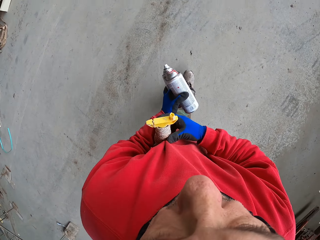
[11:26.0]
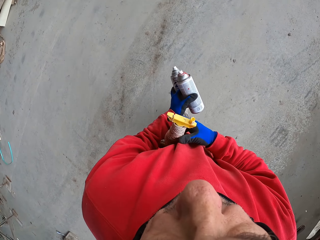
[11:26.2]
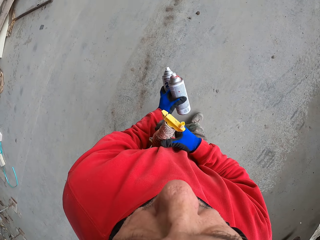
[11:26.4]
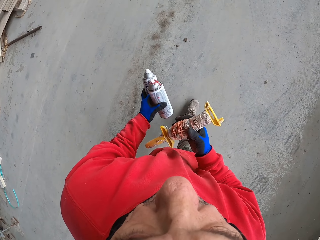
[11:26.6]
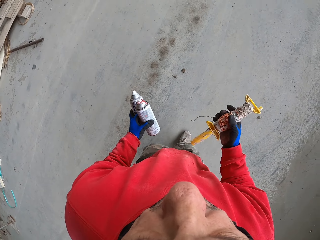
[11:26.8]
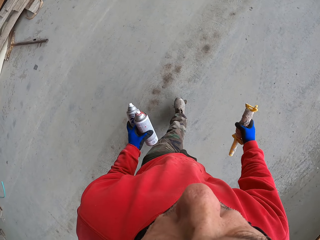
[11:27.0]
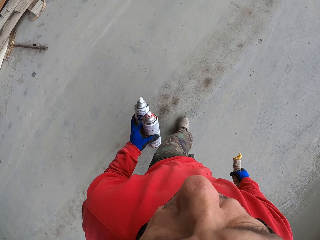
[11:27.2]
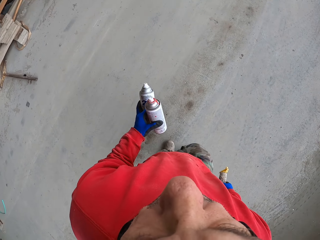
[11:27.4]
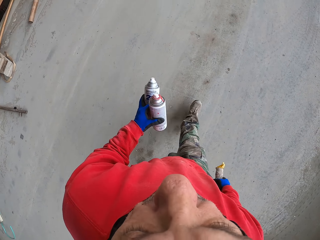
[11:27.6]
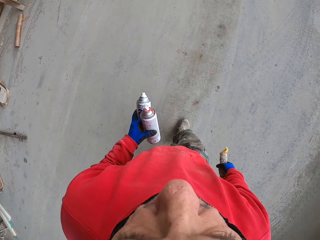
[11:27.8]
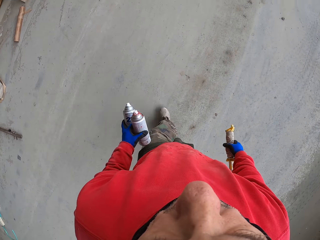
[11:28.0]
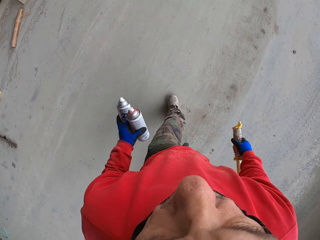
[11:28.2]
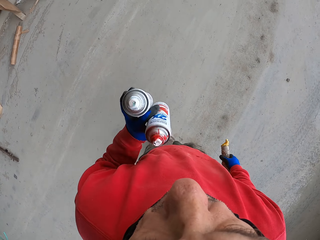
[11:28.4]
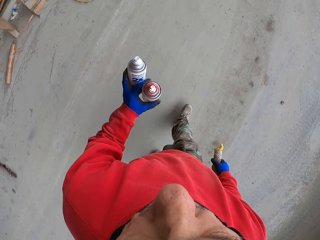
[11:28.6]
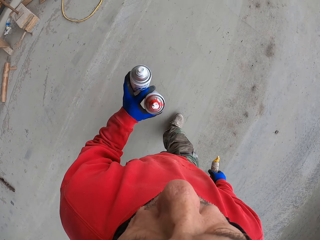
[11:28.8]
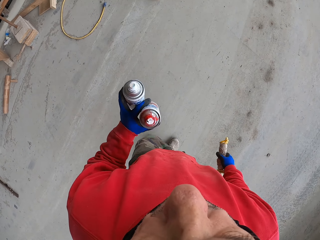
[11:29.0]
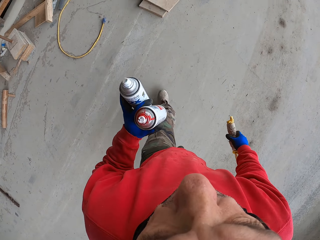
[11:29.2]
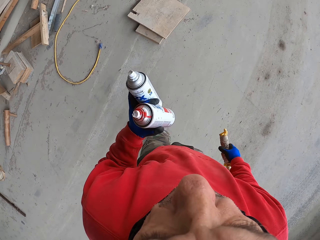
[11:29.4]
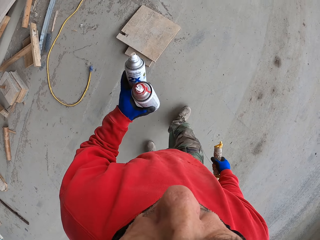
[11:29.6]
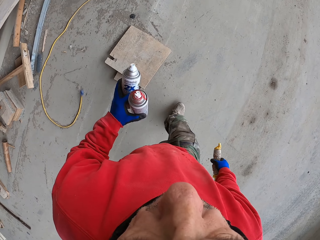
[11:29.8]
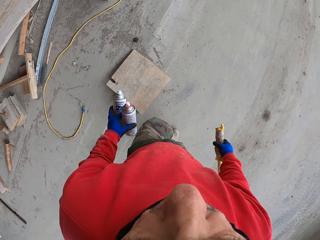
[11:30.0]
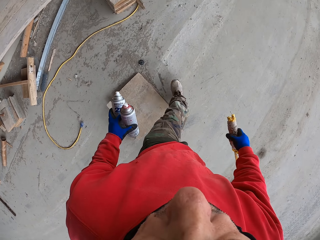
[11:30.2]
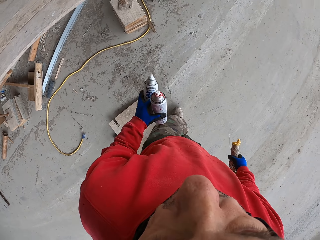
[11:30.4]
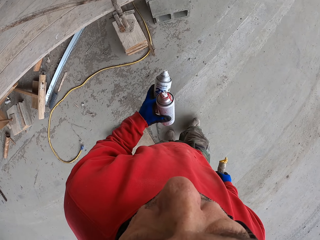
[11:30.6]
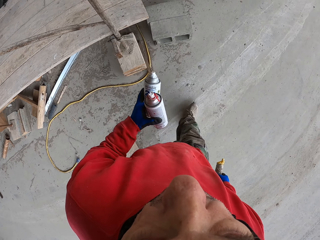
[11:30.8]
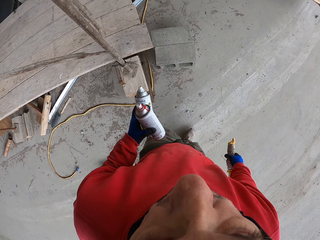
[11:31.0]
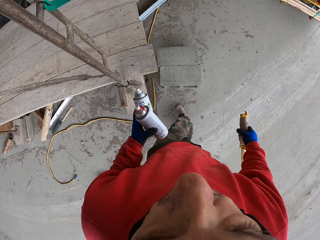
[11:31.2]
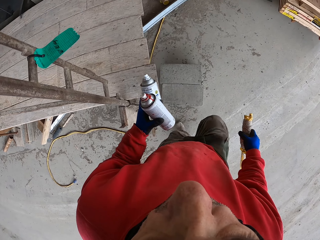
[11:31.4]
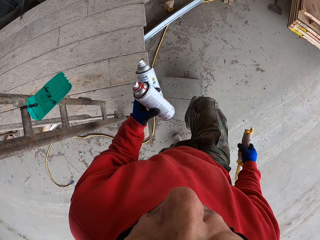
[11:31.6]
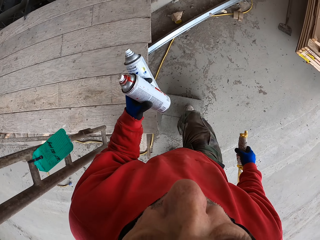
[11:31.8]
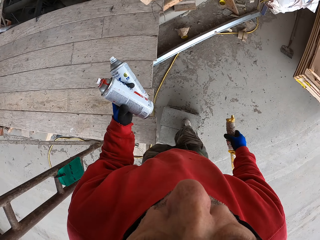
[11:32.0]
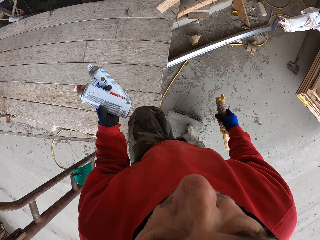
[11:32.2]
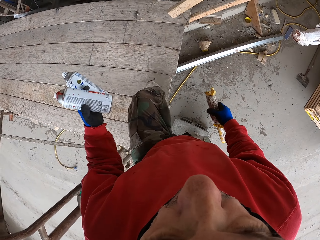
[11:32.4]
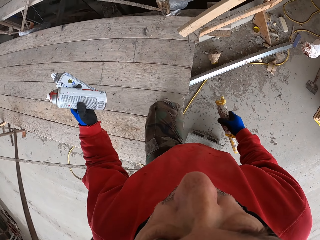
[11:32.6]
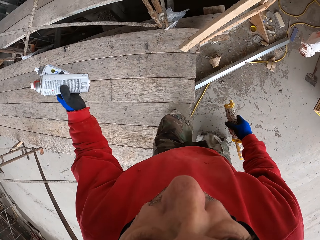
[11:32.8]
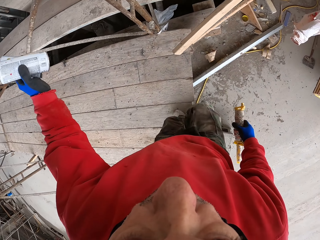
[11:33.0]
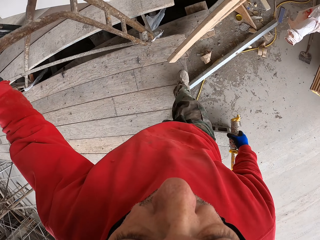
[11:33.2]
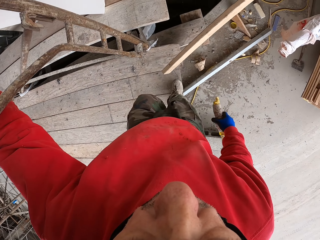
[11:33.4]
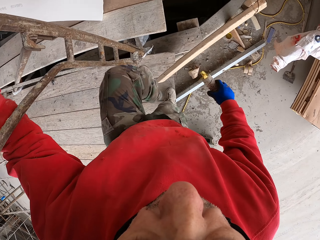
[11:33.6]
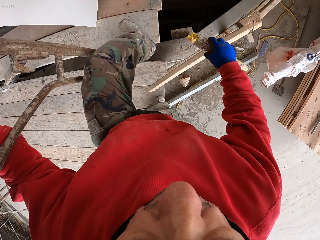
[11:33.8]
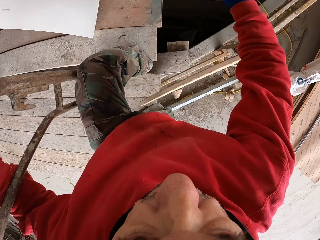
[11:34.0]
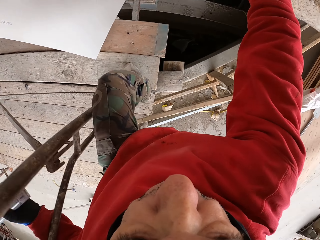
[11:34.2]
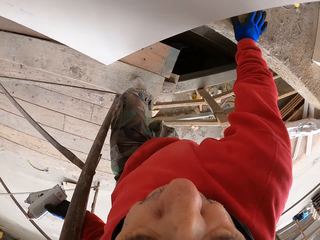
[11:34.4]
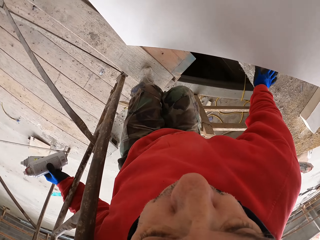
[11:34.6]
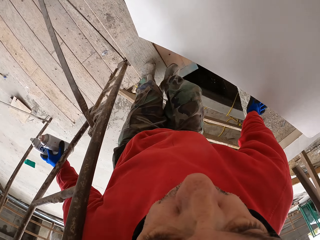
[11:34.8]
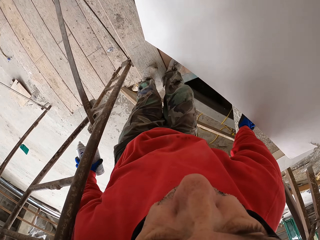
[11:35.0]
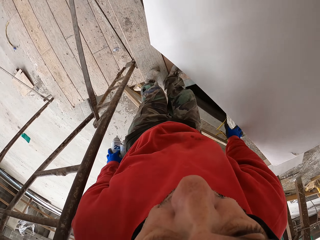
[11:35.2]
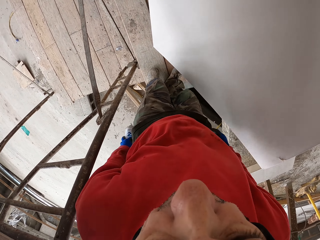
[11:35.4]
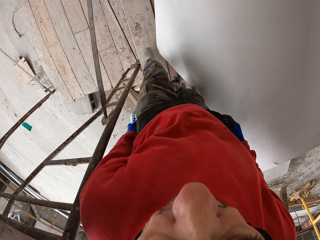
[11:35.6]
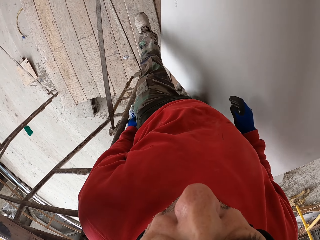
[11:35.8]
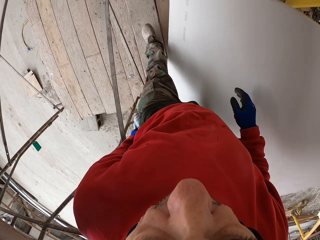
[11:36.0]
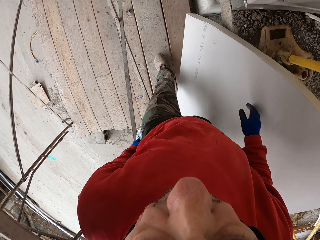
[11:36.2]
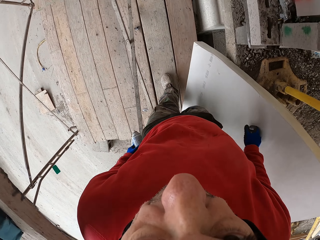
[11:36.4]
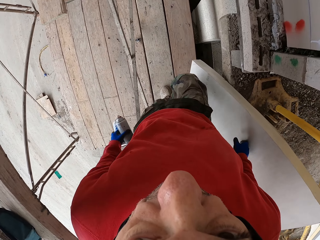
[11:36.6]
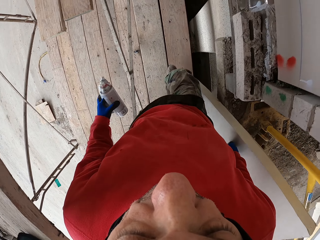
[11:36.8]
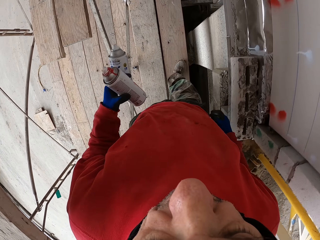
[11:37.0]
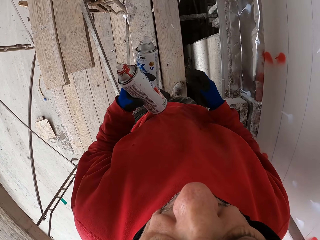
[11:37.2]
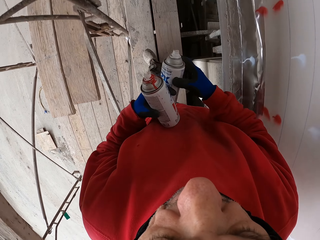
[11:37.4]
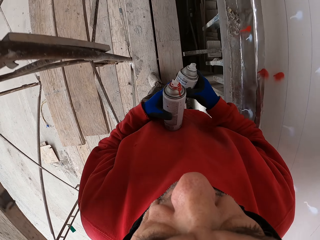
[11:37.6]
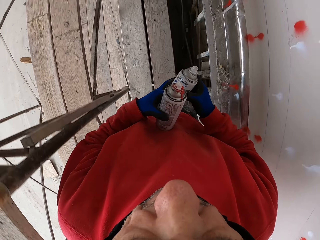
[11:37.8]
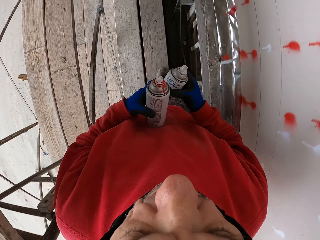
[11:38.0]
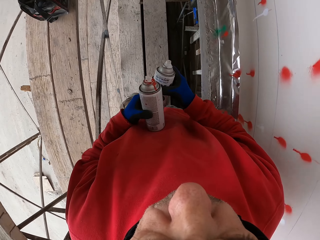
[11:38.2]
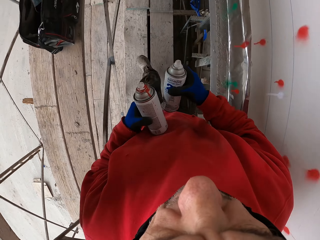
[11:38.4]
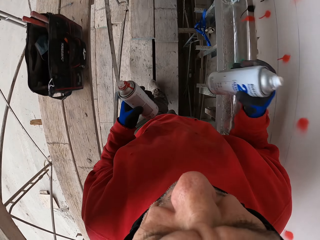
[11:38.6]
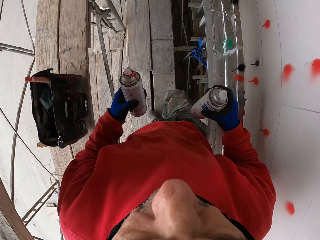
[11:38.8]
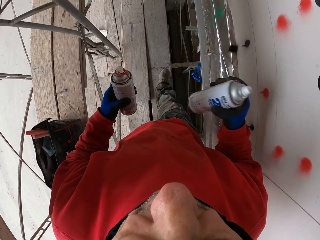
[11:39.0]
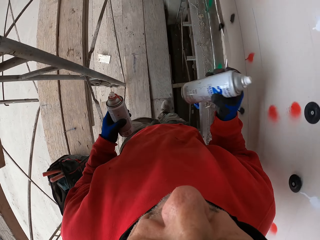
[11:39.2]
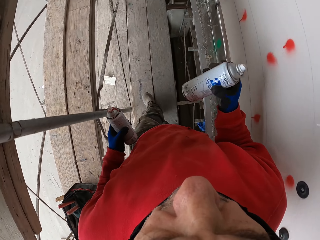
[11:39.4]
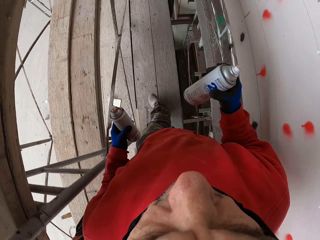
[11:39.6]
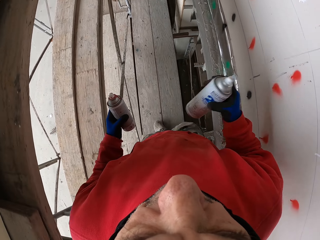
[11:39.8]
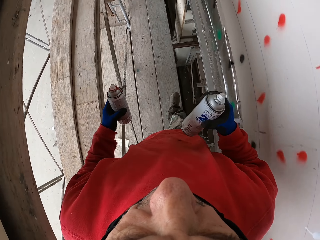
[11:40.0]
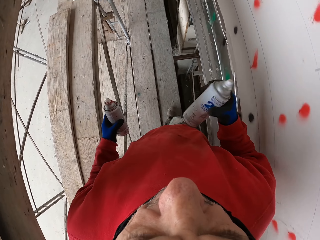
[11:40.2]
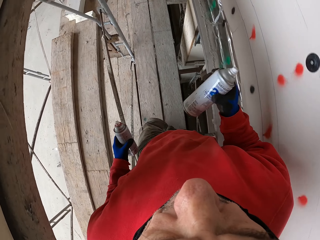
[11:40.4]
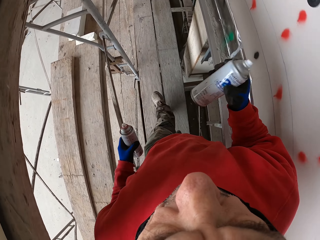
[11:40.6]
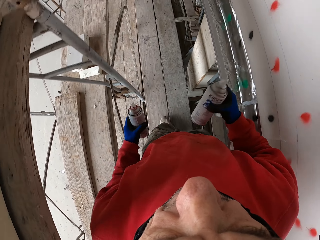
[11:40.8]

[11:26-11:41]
The camera wearer walks around the workshop and holds the marking thread bobbin. They shake the spray paint. They walk around the workshop. They walk and touch the steel. They walk and put the marking thread bobbin down. They walk, shake the spray can, and pick the spray can in the hand.

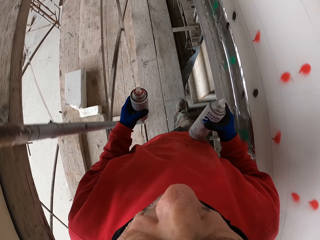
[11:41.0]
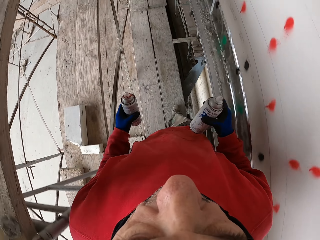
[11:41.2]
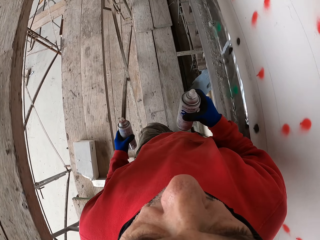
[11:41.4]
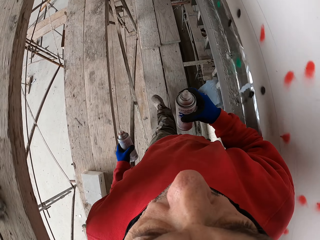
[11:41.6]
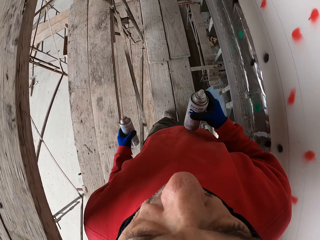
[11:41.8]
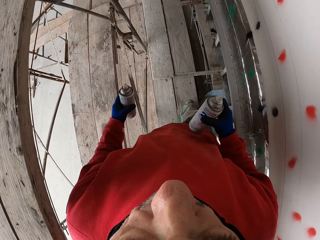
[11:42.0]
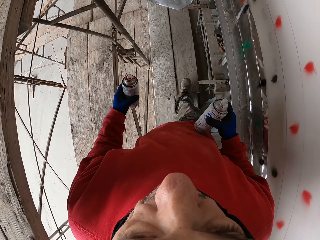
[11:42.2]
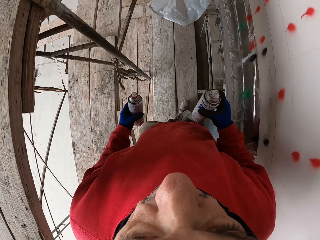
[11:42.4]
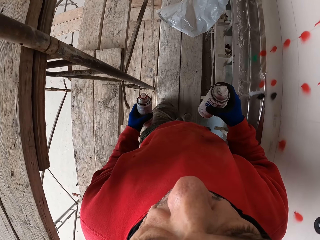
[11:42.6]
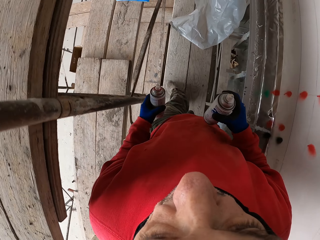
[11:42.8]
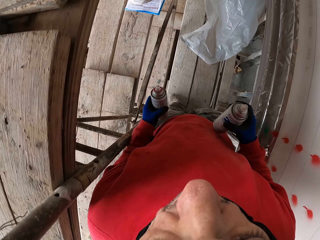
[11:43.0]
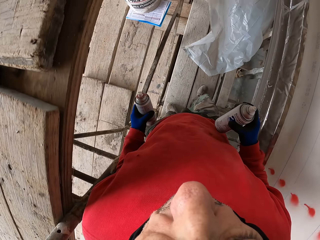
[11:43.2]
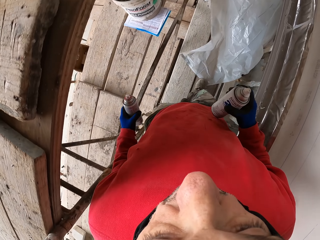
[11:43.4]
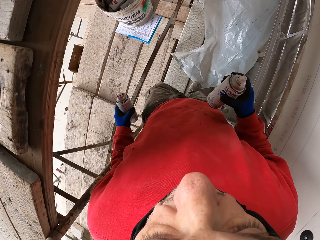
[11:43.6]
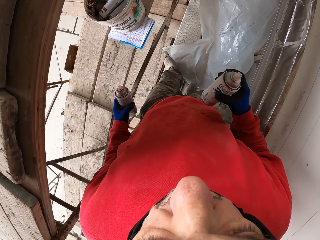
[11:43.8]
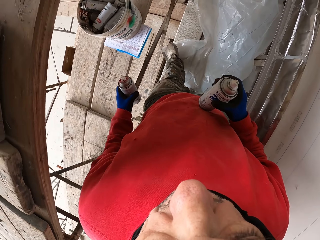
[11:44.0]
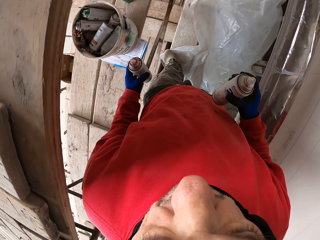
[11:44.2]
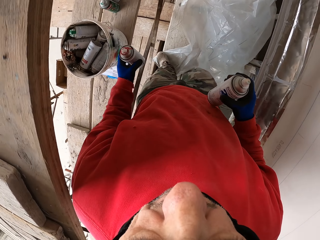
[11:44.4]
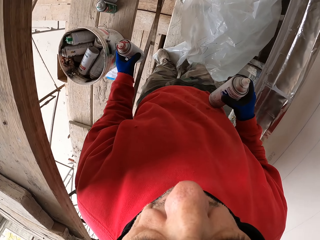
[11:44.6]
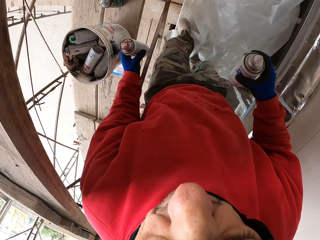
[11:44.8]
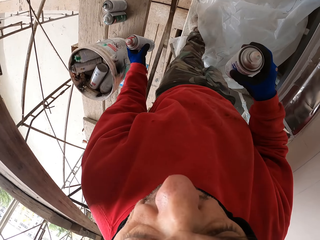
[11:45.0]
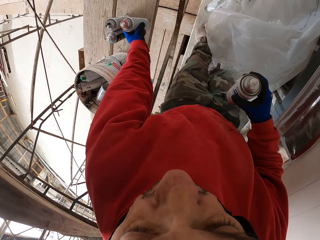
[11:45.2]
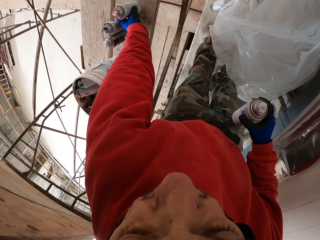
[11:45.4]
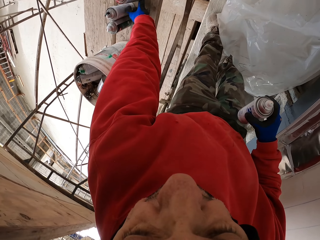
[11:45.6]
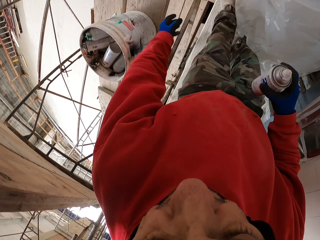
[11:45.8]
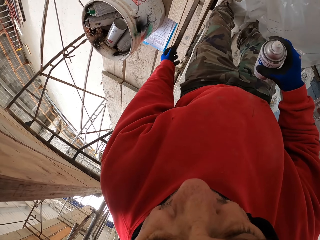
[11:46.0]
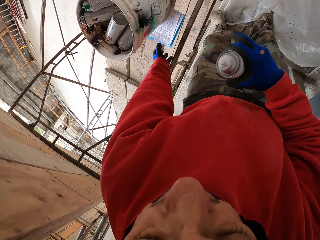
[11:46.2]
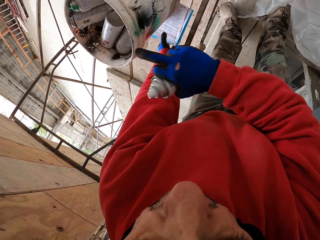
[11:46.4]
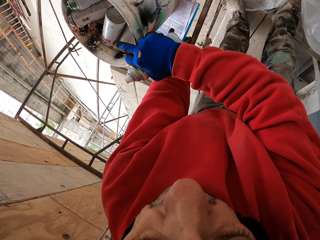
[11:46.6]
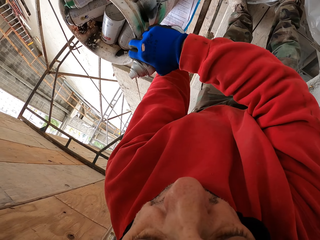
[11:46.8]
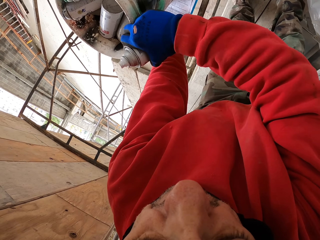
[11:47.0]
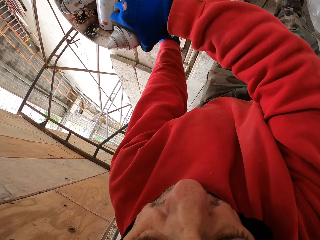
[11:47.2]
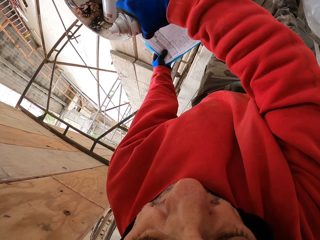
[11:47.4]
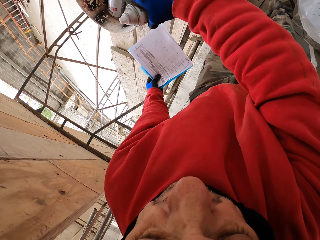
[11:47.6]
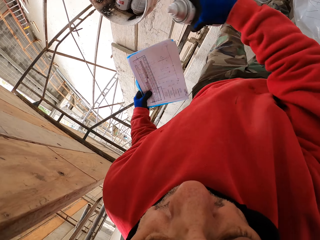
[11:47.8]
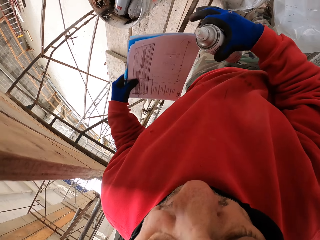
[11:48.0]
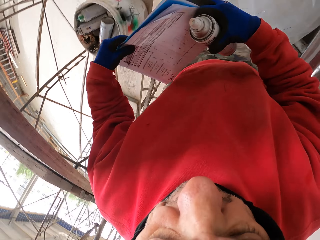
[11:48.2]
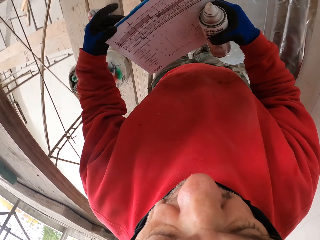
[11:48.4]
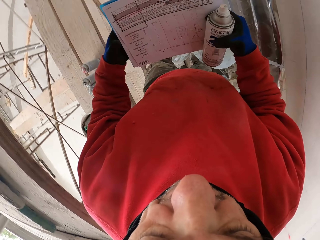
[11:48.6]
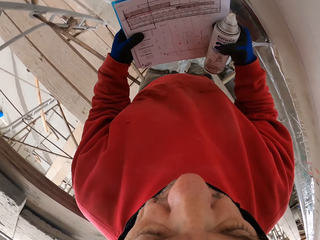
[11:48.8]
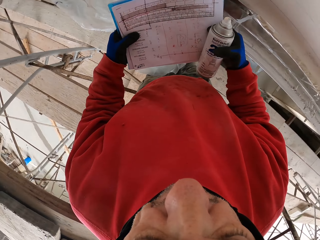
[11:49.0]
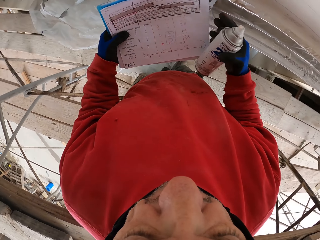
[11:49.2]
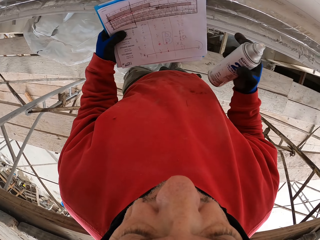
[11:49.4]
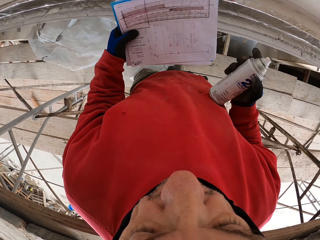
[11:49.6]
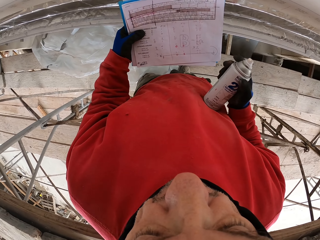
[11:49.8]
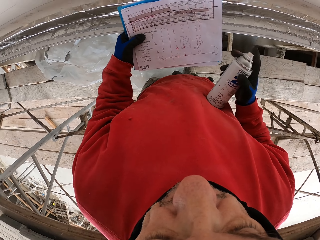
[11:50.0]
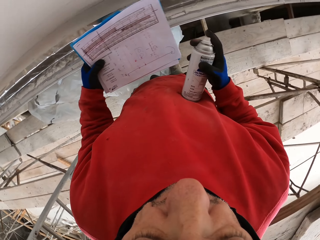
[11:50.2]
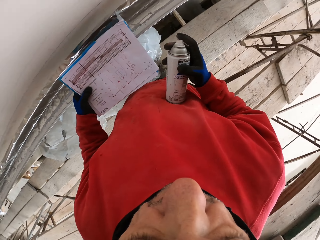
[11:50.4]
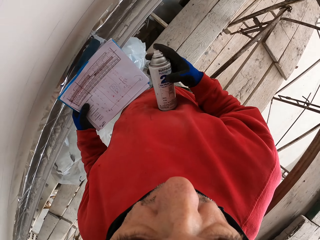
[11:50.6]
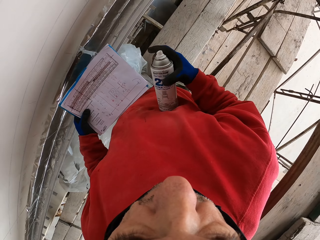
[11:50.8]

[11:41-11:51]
The camera wearer puts the spray can down. They touch a bucket, pick up a book, and look at the book. They look around.
